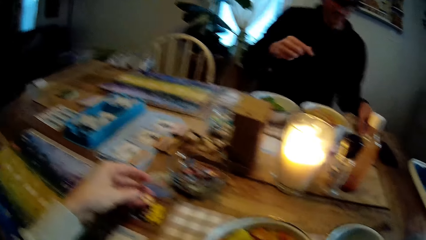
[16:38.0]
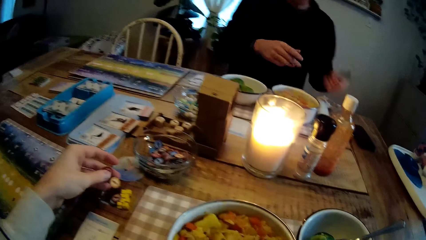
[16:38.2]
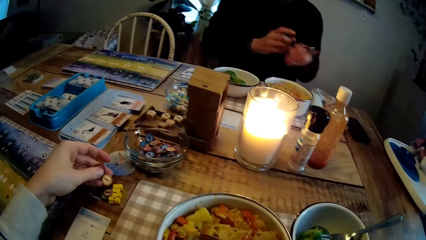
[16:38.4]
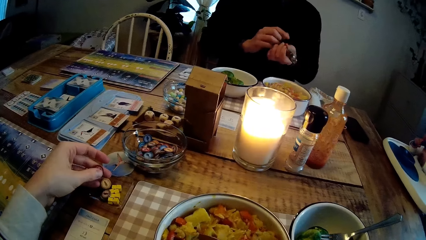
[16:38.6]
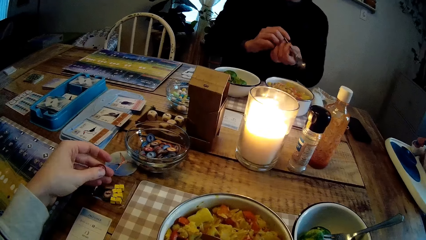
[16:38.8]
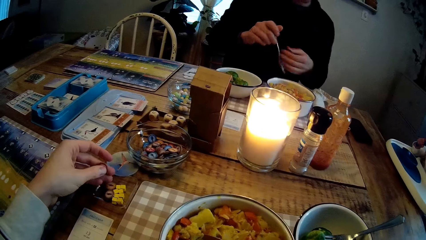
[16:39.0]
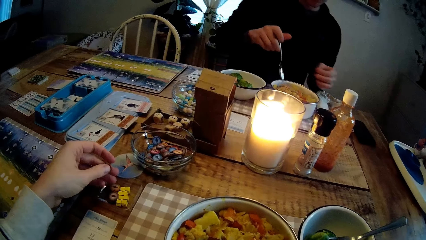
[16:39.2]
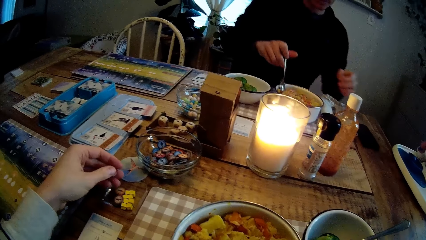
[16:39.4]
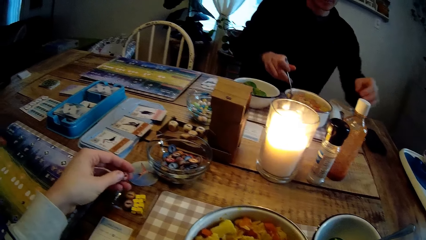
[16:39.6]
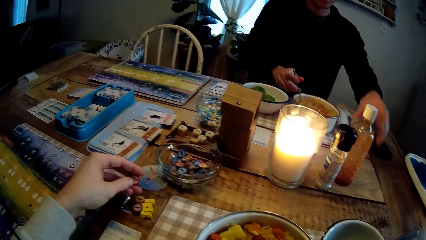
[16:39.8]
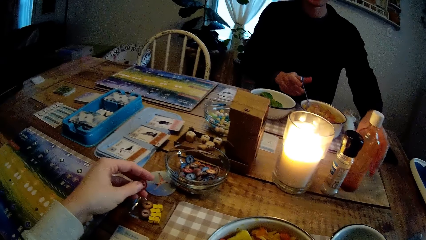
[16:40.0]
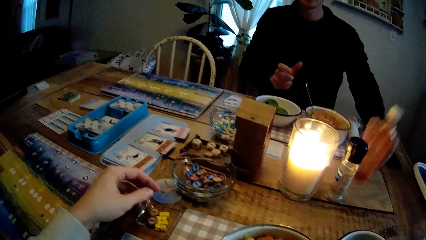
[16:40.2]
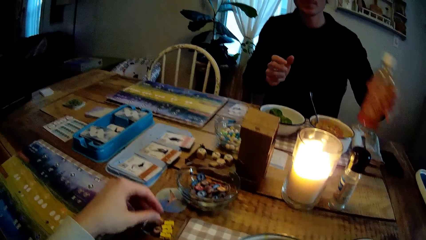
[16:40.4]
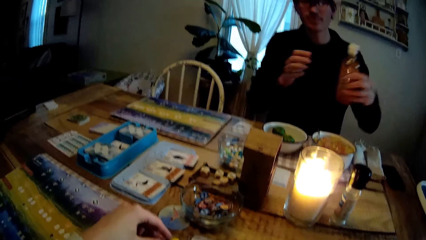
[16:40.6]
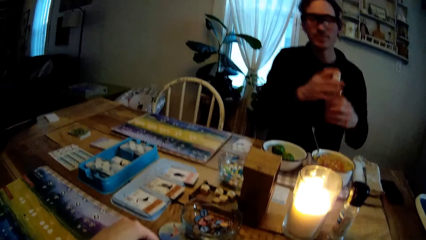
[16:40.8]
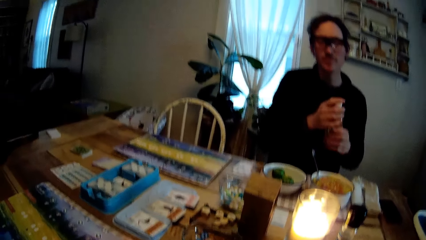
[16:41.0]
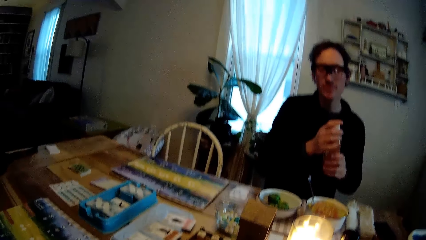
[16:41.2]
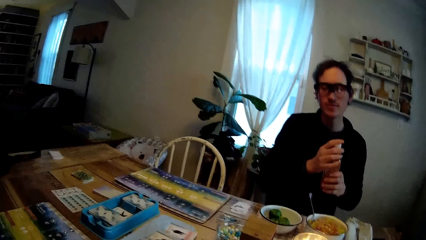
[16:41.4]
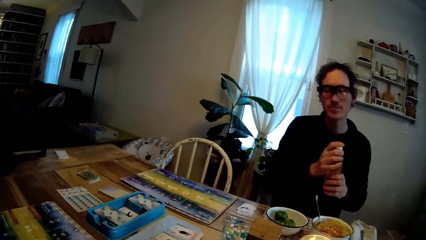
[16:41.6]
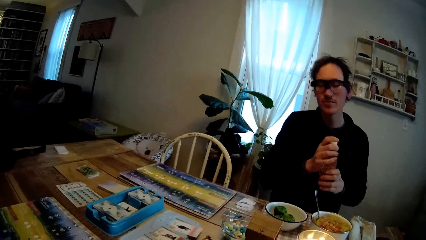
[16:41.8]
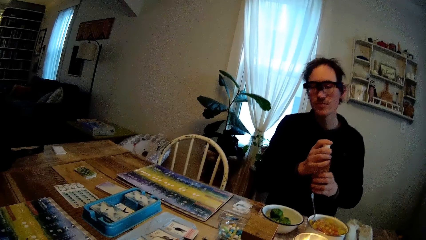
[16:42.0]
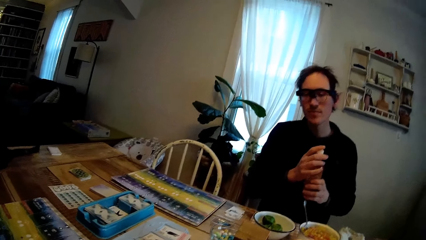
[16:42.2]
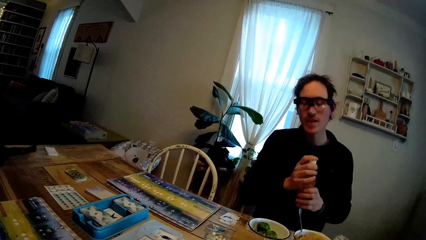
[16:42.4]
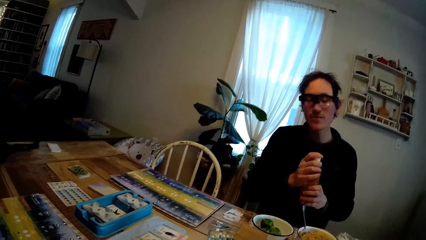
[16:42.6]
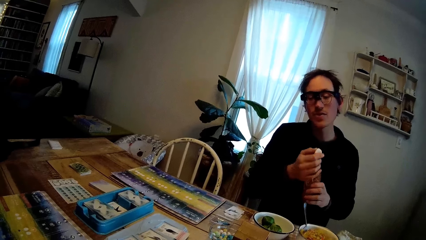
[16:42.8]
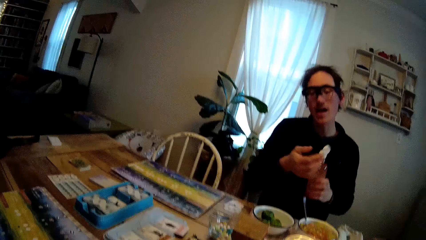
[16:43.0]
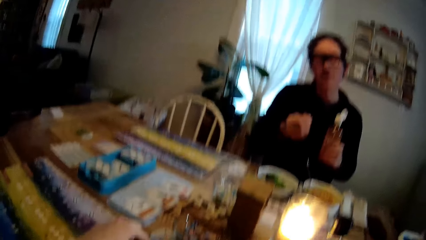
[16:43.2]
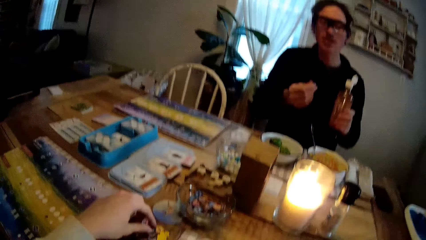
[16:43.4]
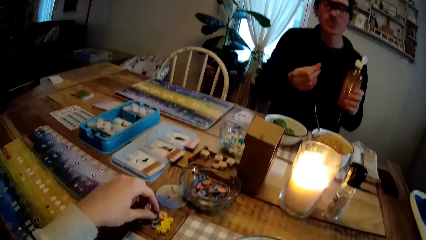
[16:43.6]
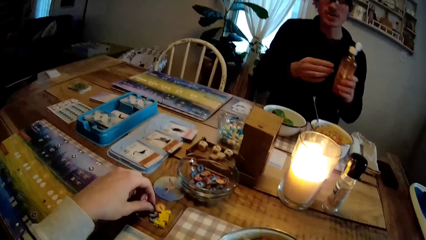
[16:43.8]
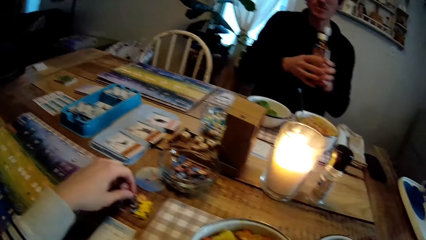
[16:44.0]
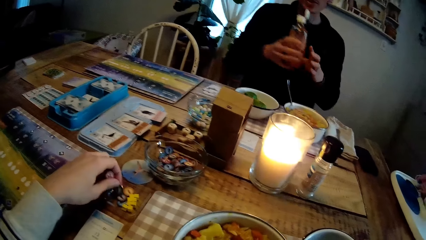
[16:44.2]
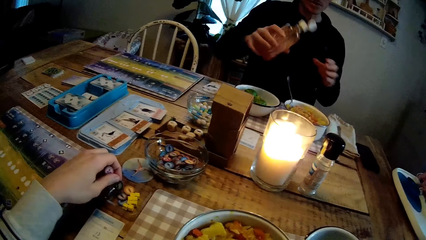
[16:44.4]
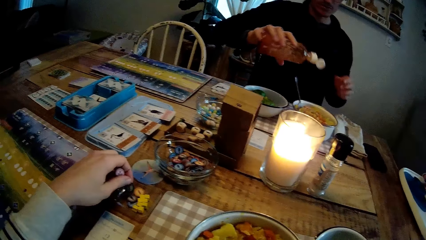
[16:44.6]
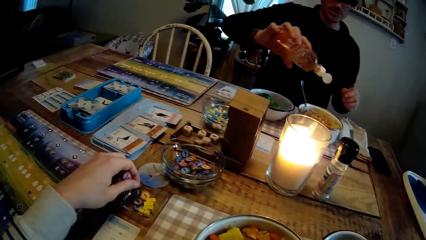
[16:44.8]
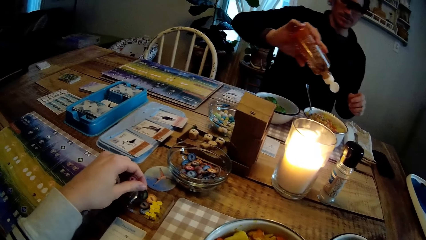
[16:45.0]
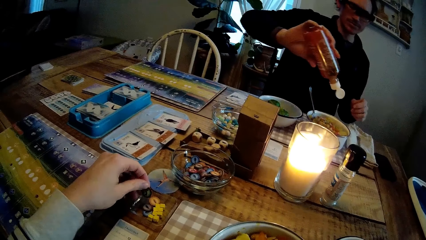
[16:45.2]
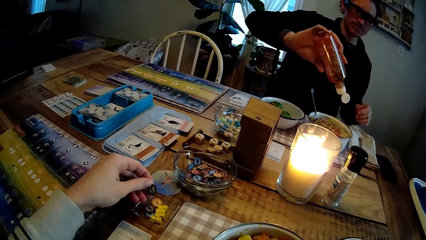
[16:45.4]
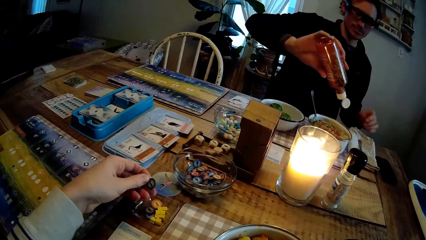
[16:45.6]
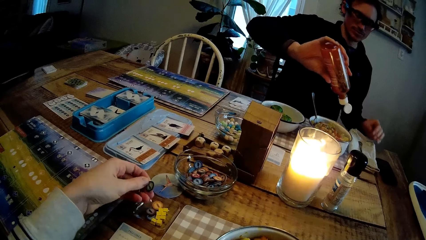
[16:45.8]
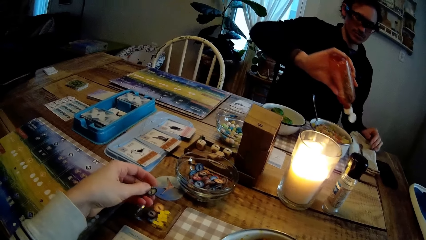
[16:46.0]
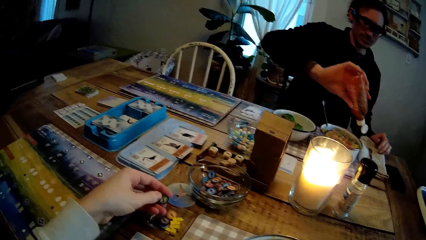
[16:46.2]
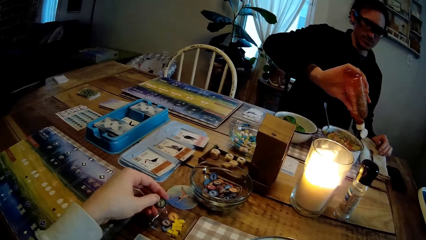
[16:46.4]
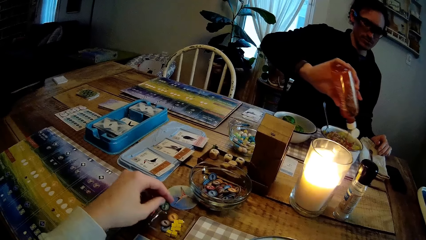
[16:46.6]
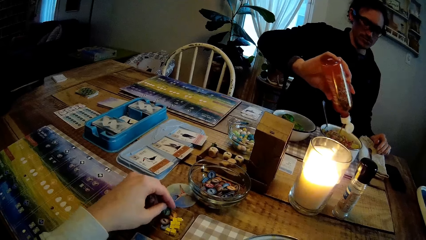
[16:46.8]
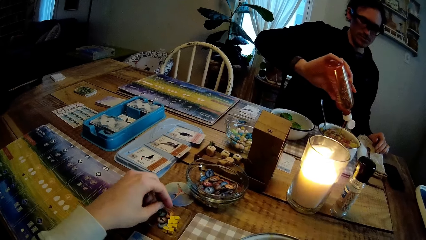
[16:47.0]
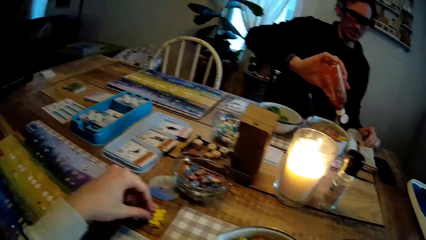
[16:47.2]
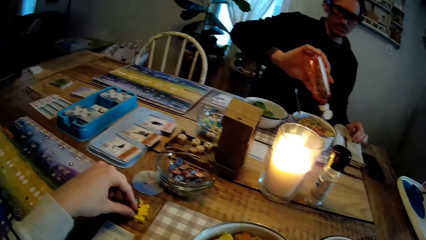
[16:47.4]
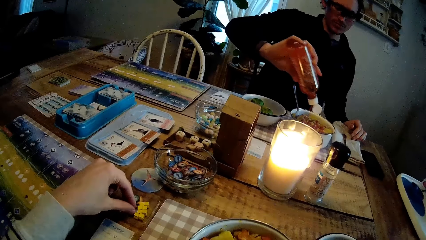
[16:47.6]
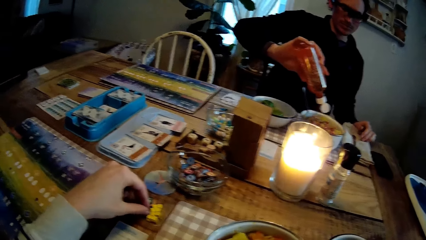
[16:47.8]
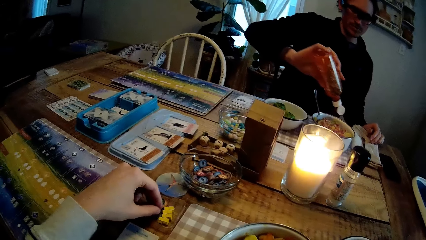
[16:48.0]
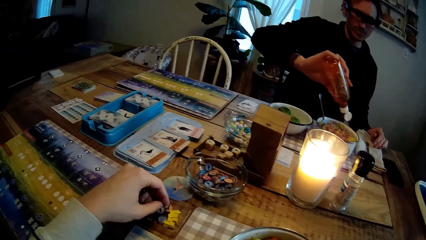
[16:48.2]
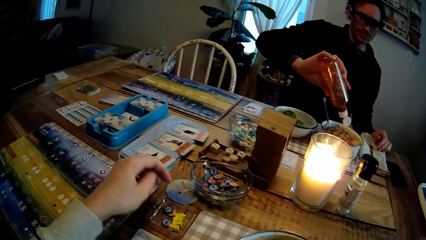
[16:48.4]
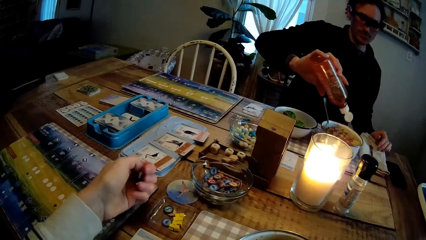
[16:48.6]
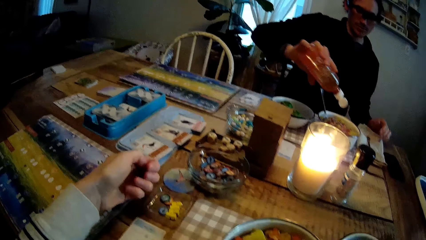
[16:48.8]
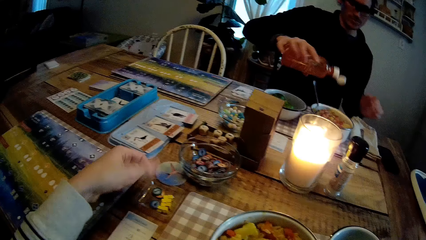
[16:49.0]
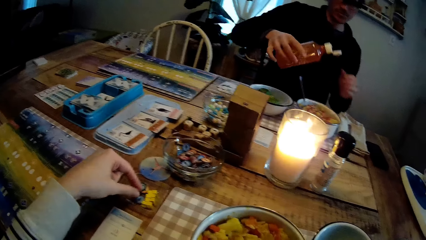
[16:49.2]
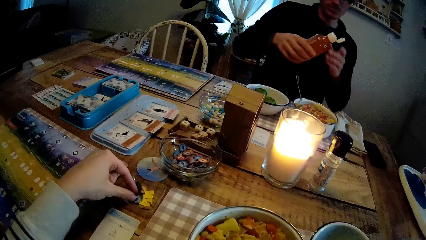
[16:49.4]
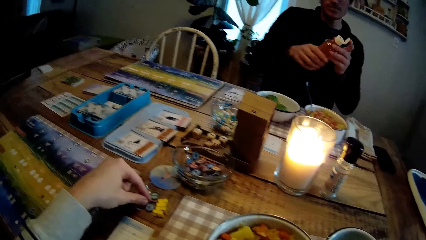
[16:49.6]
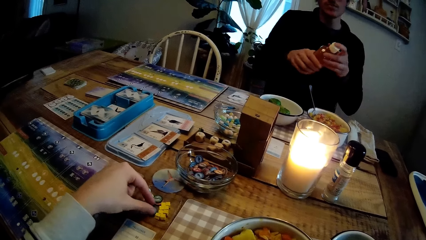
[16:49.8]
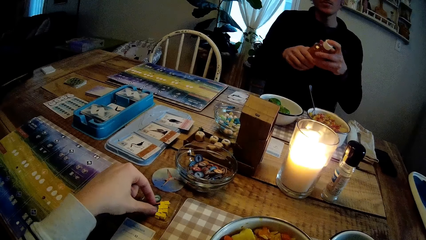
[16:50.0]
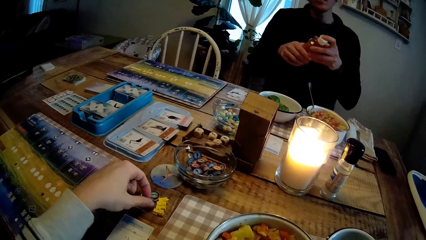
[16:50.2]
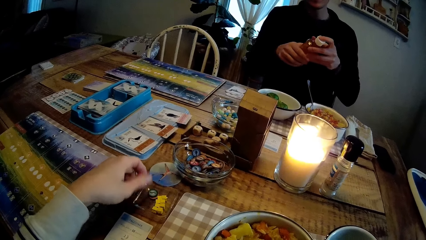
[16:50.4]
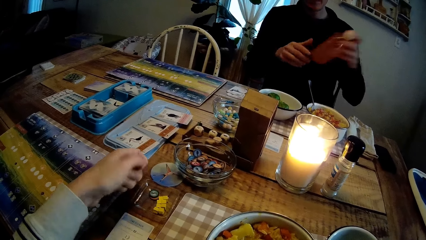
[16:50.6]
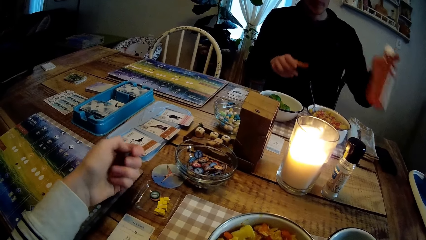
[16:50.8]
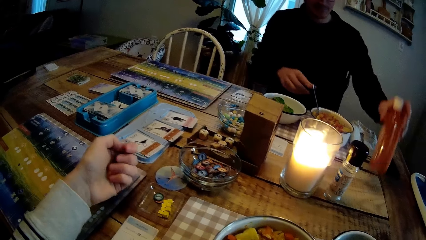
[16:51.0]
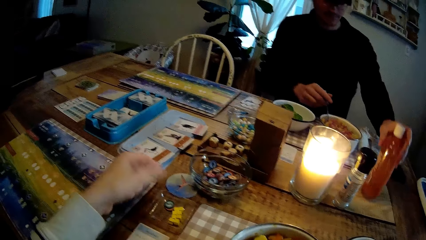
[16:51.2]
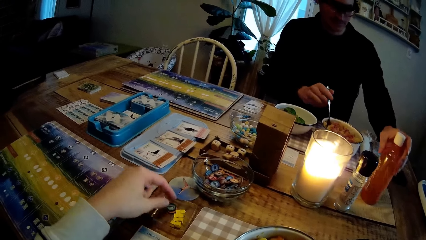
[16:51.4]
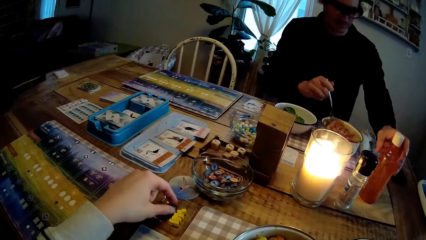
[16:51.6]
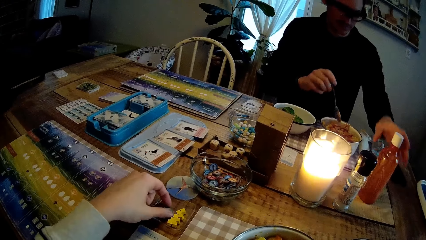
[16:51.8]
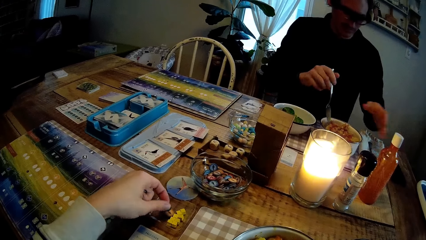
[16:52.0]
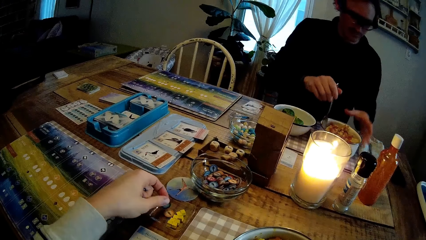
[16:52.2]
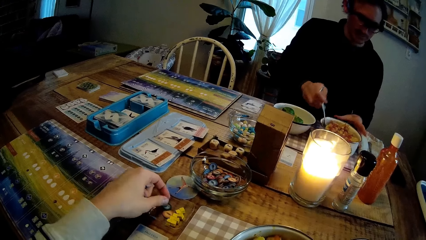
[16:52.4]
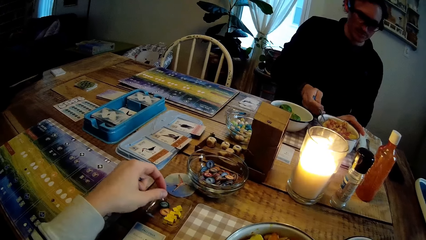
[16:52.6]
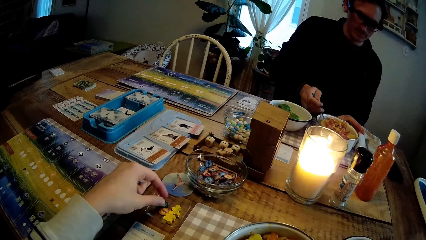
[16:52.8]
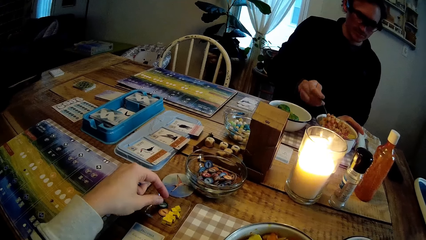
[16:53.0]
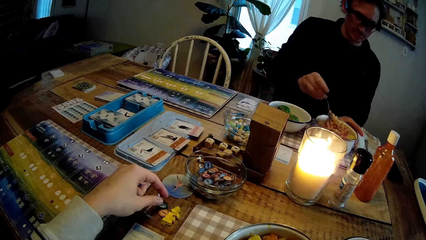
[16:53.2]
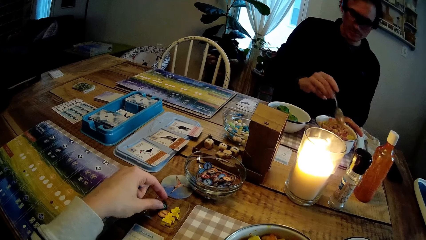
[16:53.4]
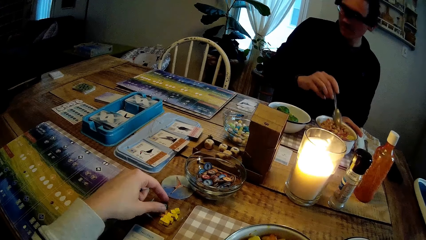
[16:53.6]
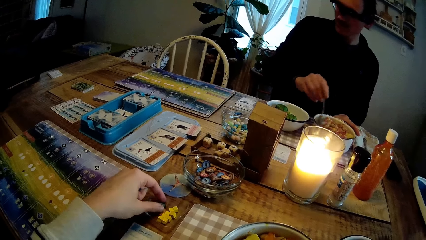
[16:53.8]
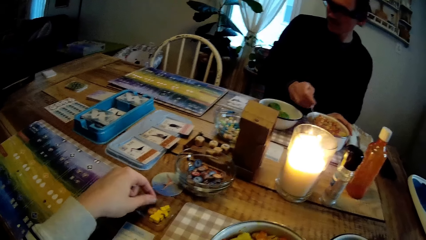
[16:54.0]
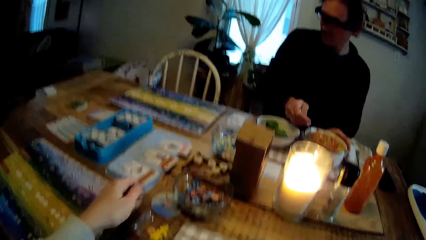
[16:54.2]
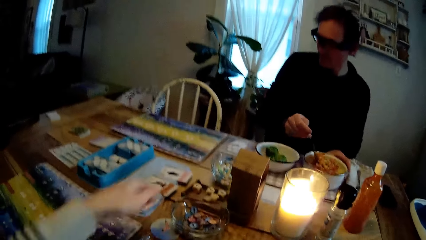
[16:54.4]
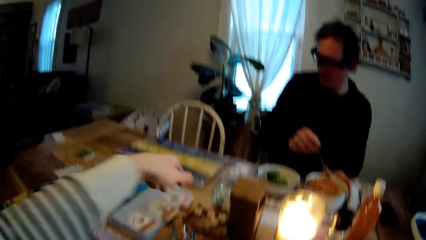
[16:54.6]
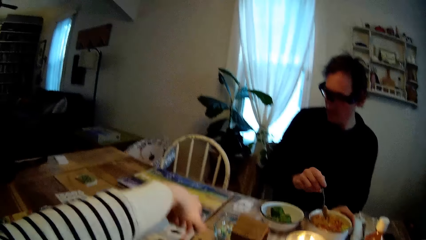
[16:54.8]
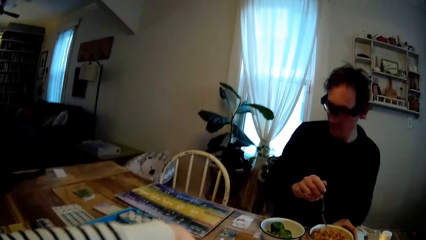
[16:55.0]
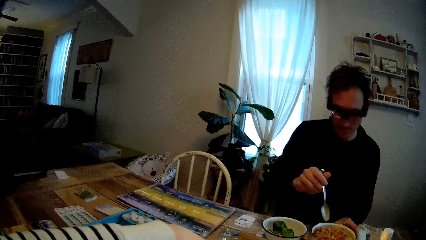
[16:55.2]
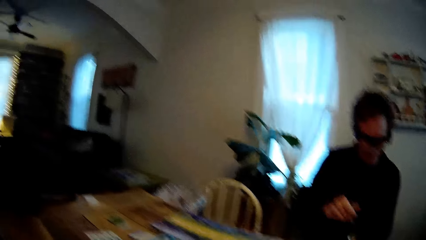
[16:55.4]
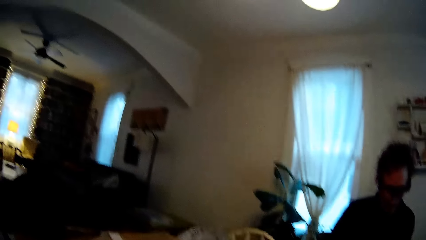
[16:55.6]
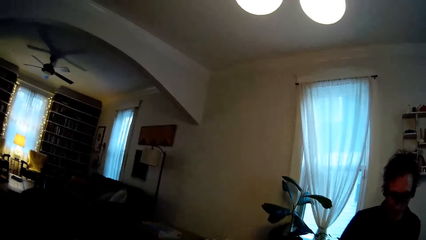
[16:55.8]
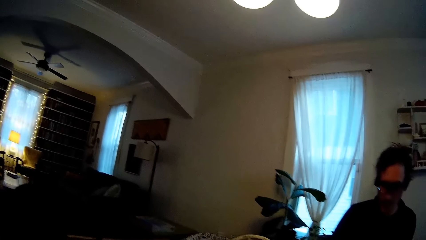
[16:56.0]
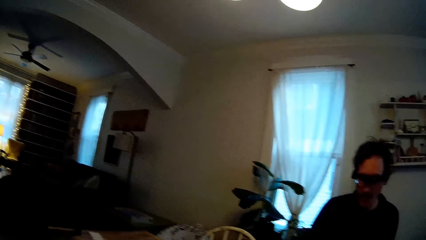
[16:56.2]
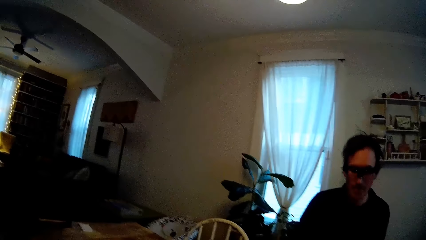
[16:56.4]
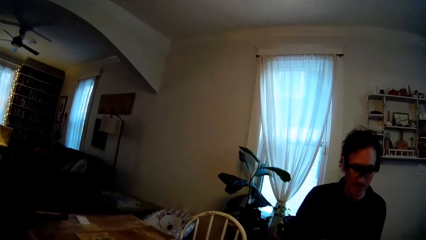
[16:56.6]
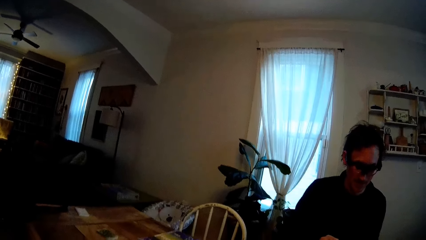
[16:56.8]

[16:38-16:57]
The man picks a spoon off the dining table with his left hand. The camera wearer drops a game coin from her left hand on the dining table. The man transfers the spoon from his left hand to his right hand. The man dips the spoon in his right hand into a bowl of scrambled egg on the dining table. The man picks a bottle of sauce off the dining table with his left hand. The man holds the bottle in his left hand with both hands. The man opens the top of the bottle of sauce with his right hand. The man transfers the bottle of sauce from his left hand to his right hand. The man places his right hand on the dining table and drops some sauce from the bottle of sauce in his right hand into the bowl of scrambled egg on the dining table. The camera wearer picks up a game coin from the dining table with her left hand. The man closes the bottle of sauce in his right hand with his left hand. The camera wearer picks up a game coin from the dining table with her left hand. The man holds the spoon in the bowl of scrambled egg with his right hand. The man places the bottle of sauce in his left hand on the dining table. The camera wearer picks up a game coin from the dining table with her left hand. The man mixes up the scrambled egg in the bowl on the dining table with the spoon in his right hand. The camera wearer drops the coin in her left hand on the dining table. The man holds the bowl of scrambled egg on the dining table with his left hand. The camera wearer picks up a game coin from the dining table with her left hand and stretches her left hand across the dining table.
